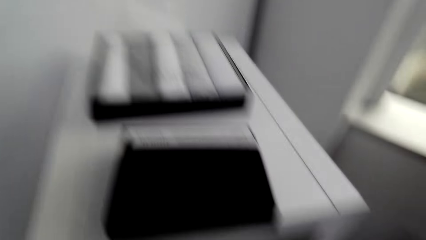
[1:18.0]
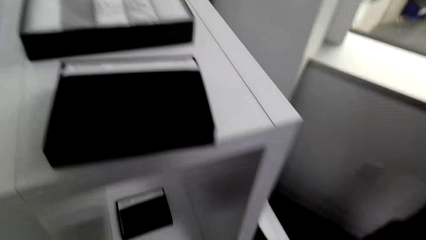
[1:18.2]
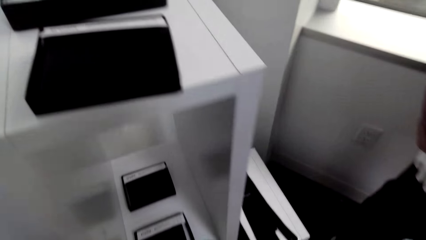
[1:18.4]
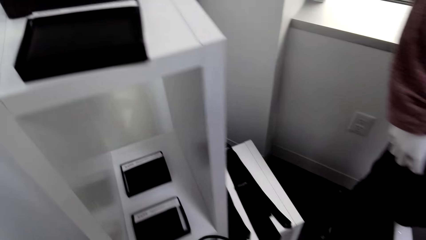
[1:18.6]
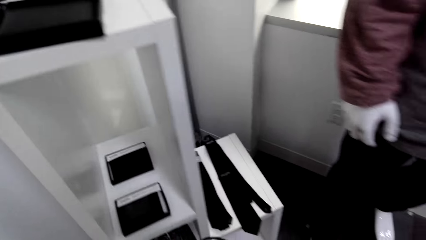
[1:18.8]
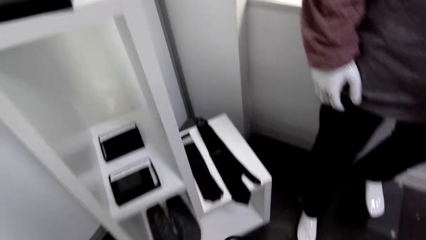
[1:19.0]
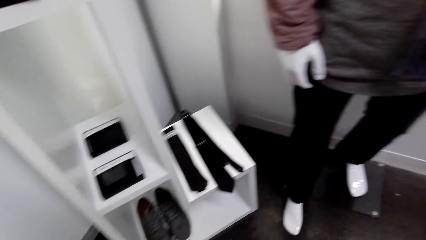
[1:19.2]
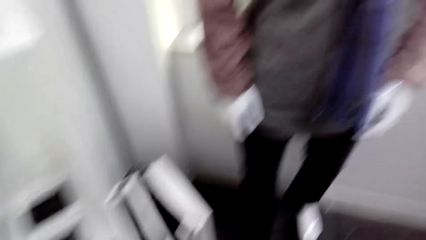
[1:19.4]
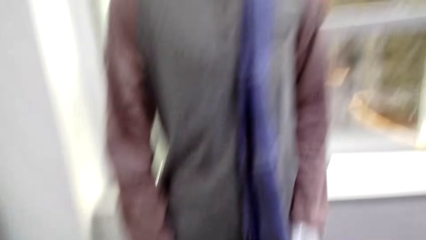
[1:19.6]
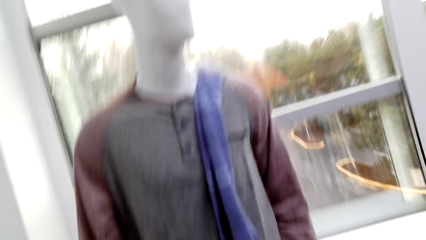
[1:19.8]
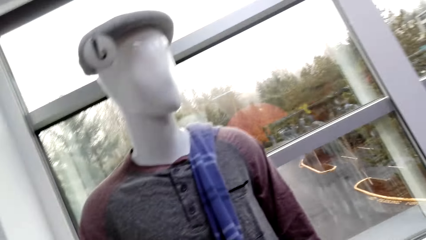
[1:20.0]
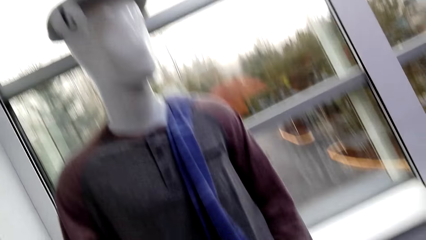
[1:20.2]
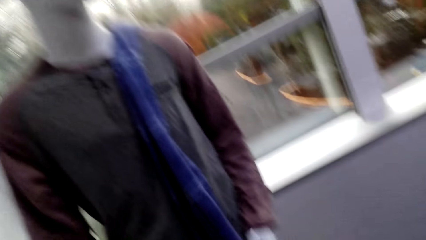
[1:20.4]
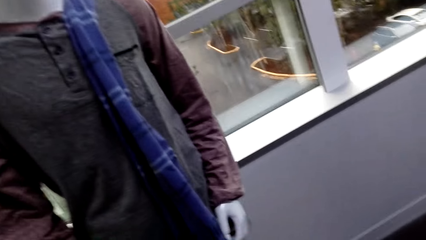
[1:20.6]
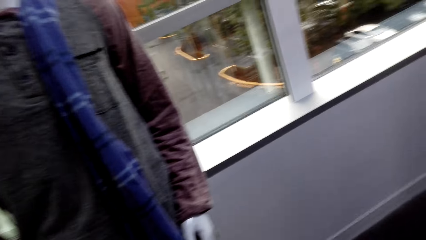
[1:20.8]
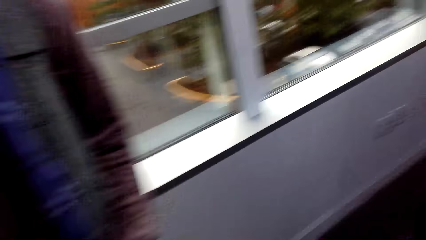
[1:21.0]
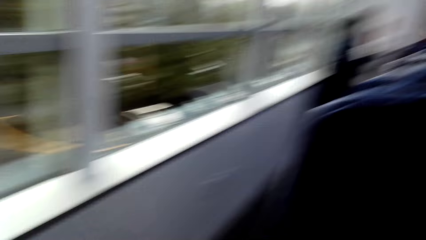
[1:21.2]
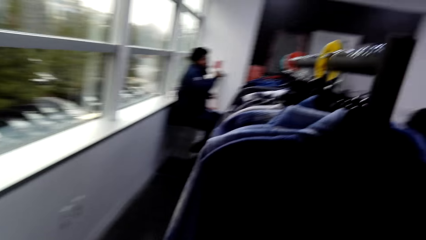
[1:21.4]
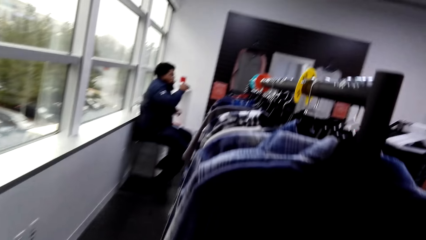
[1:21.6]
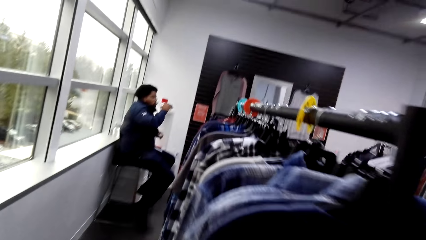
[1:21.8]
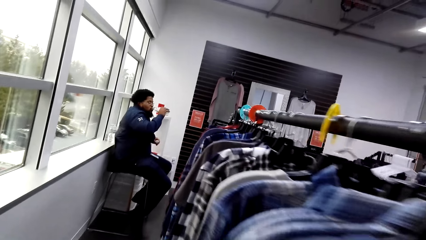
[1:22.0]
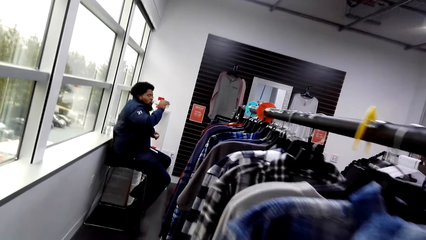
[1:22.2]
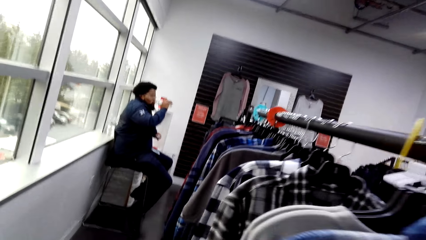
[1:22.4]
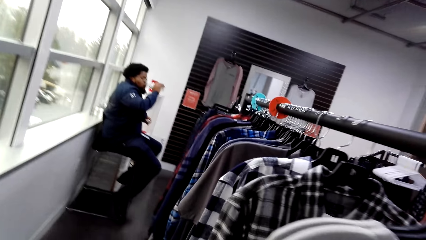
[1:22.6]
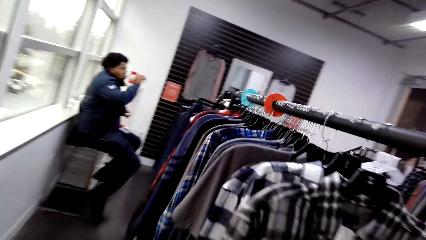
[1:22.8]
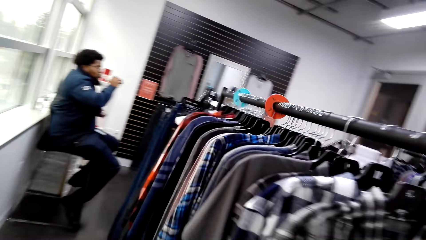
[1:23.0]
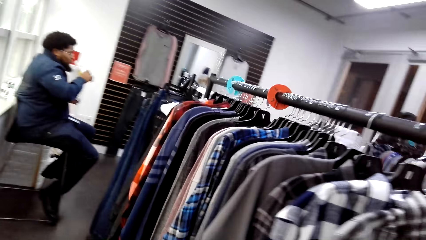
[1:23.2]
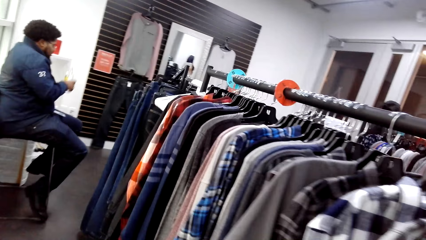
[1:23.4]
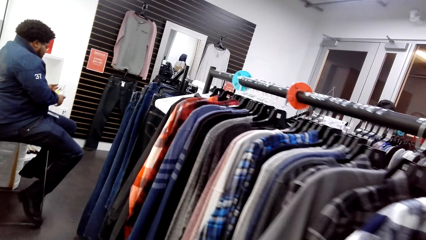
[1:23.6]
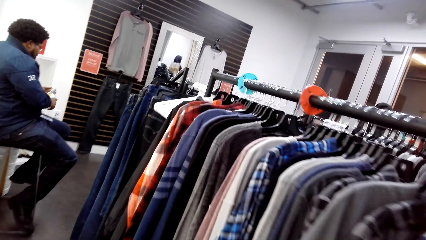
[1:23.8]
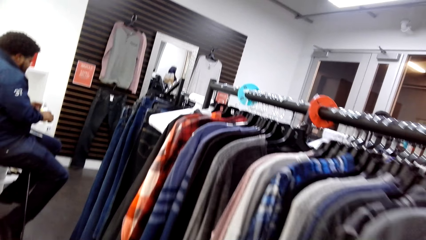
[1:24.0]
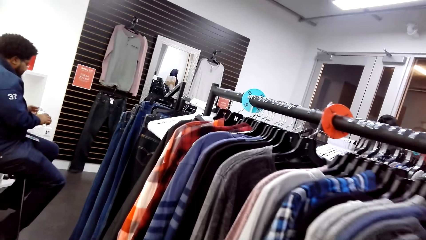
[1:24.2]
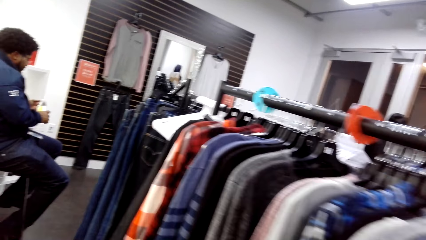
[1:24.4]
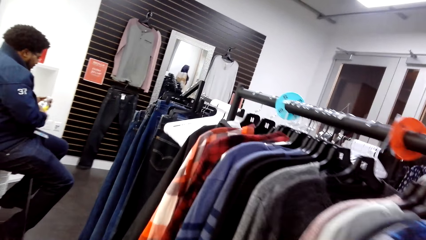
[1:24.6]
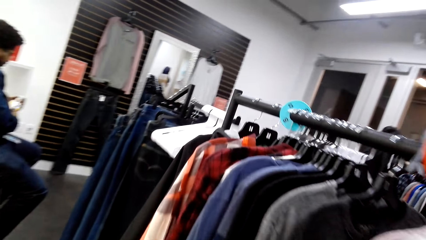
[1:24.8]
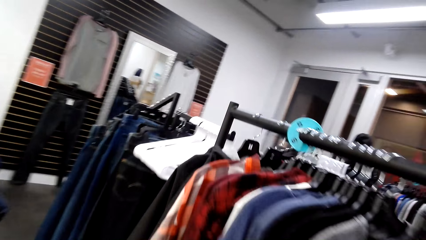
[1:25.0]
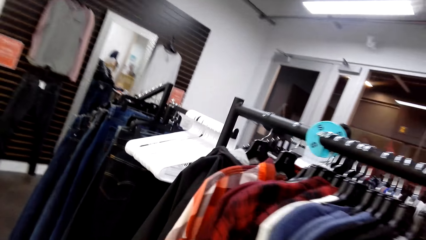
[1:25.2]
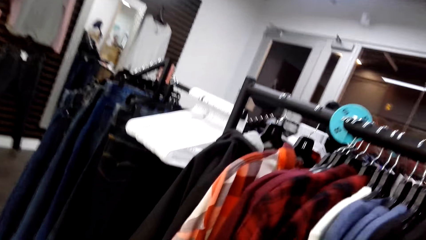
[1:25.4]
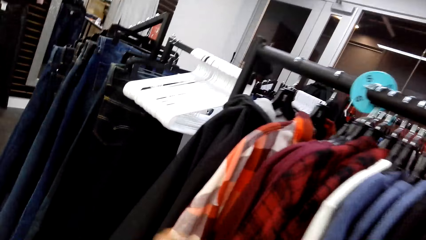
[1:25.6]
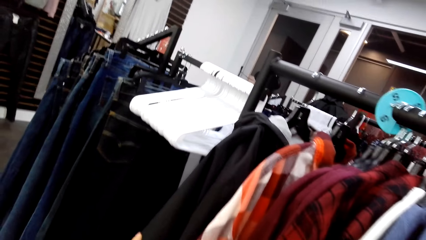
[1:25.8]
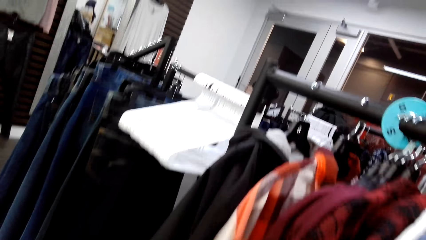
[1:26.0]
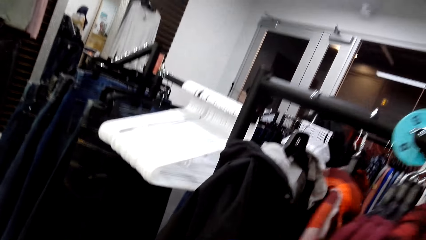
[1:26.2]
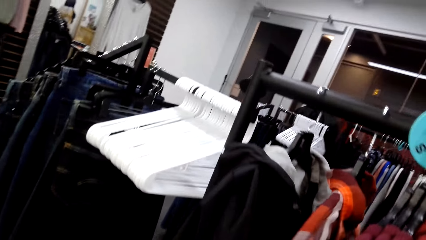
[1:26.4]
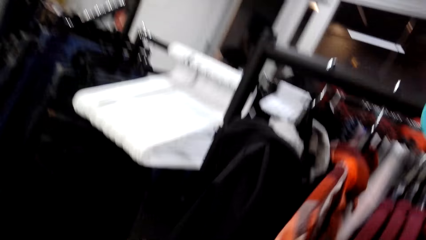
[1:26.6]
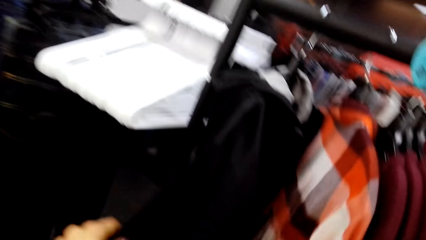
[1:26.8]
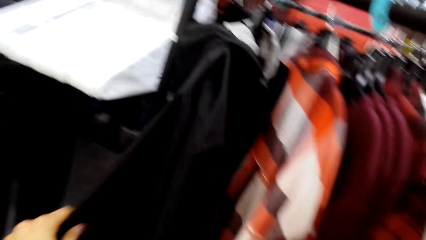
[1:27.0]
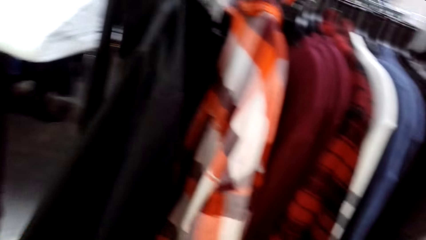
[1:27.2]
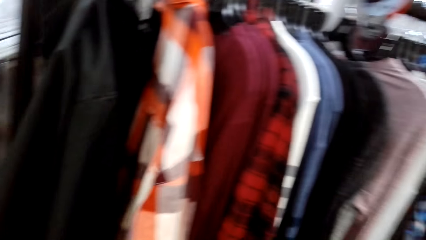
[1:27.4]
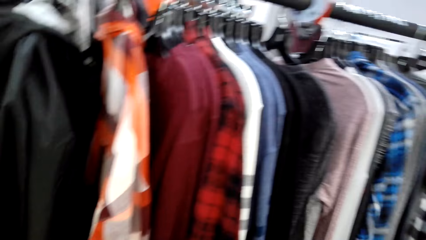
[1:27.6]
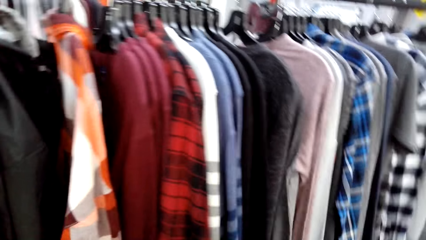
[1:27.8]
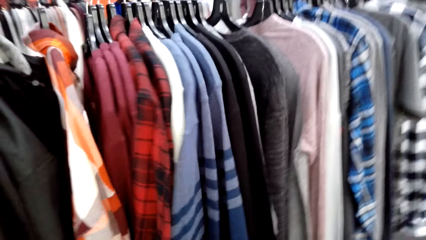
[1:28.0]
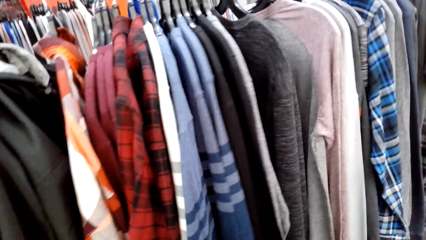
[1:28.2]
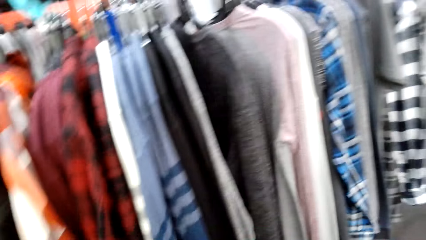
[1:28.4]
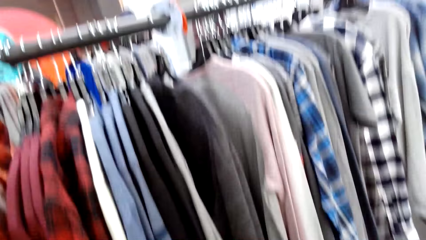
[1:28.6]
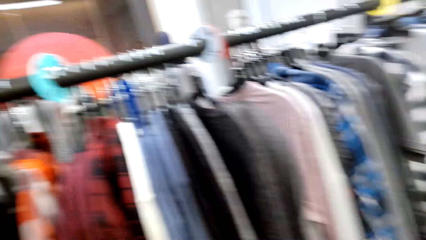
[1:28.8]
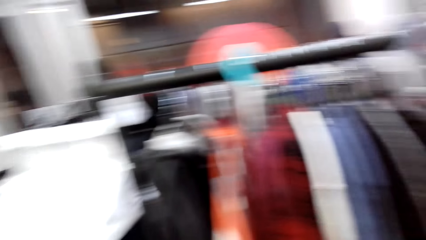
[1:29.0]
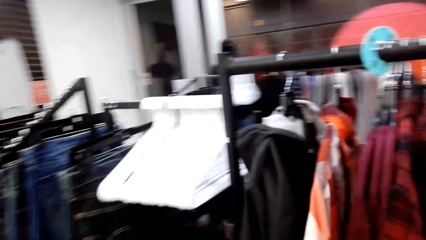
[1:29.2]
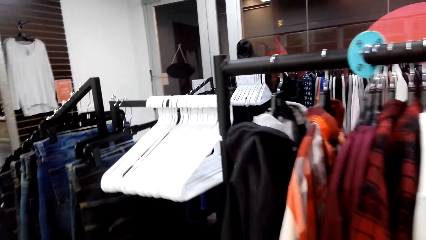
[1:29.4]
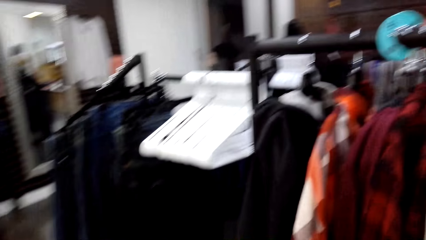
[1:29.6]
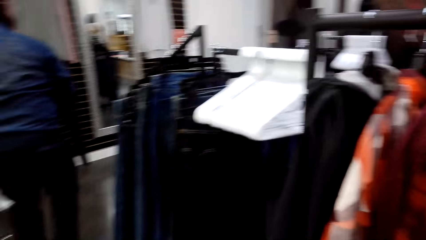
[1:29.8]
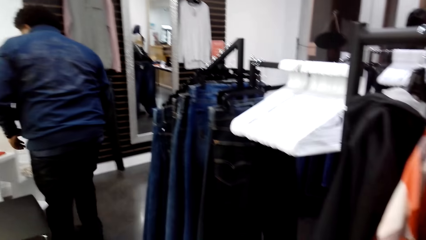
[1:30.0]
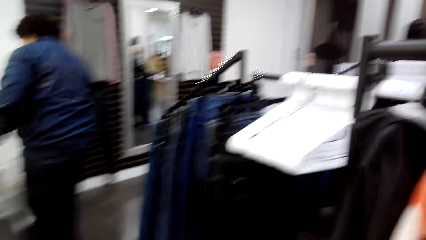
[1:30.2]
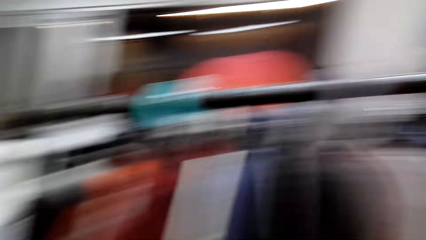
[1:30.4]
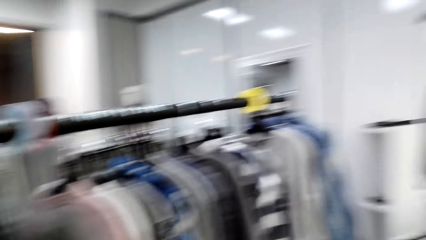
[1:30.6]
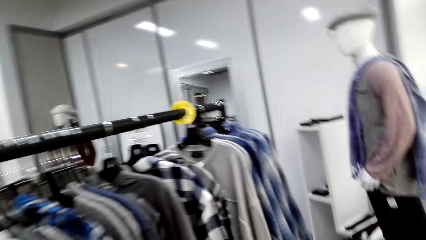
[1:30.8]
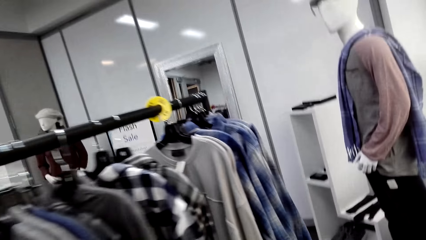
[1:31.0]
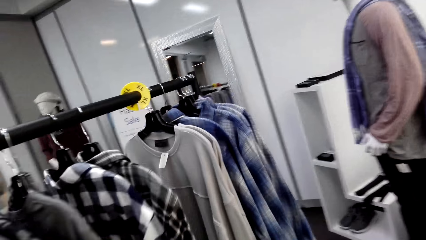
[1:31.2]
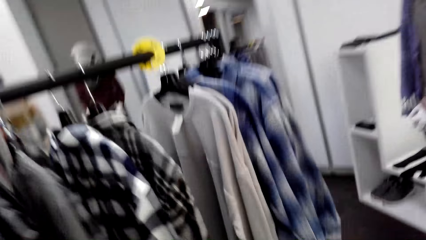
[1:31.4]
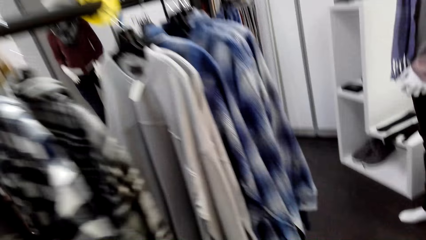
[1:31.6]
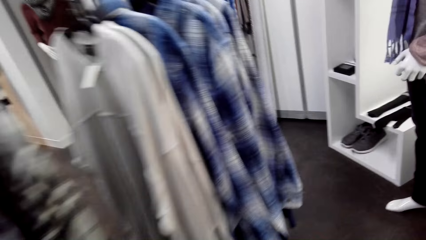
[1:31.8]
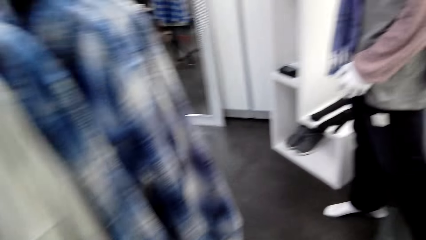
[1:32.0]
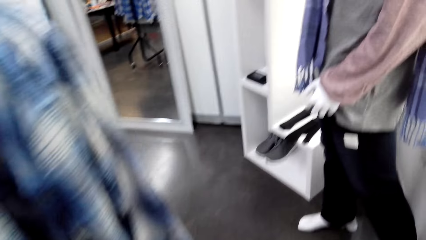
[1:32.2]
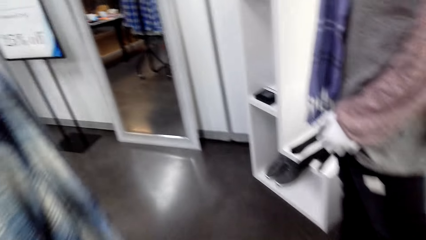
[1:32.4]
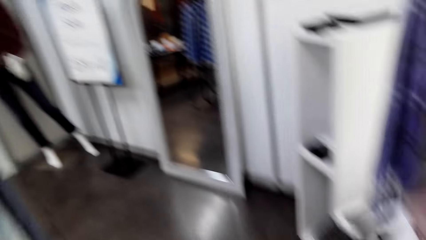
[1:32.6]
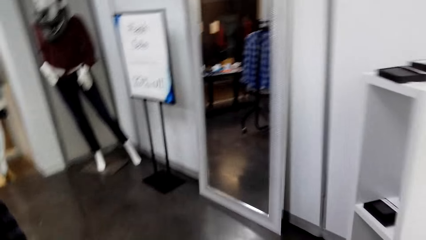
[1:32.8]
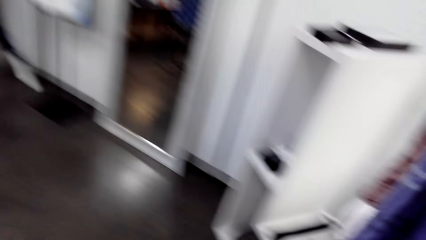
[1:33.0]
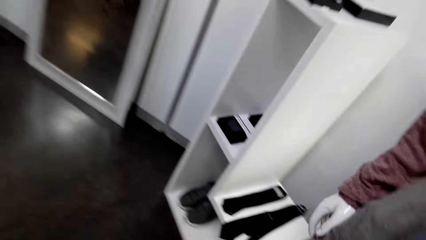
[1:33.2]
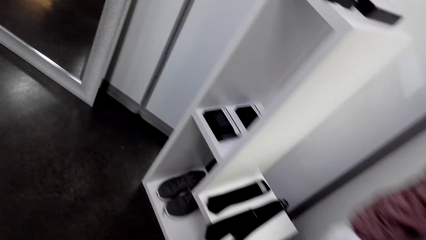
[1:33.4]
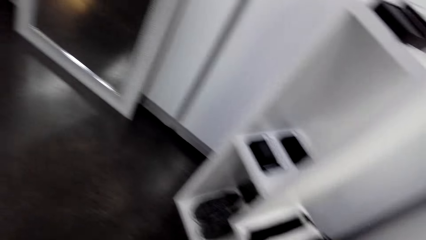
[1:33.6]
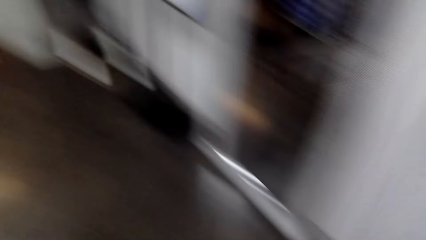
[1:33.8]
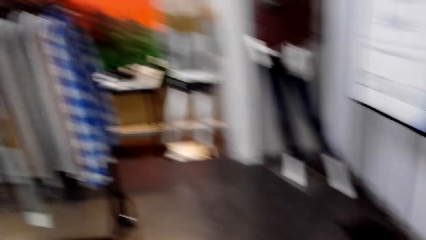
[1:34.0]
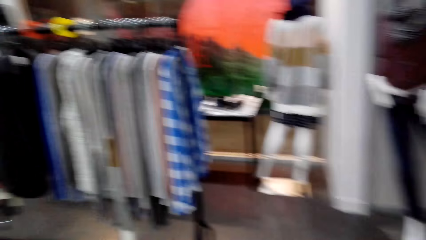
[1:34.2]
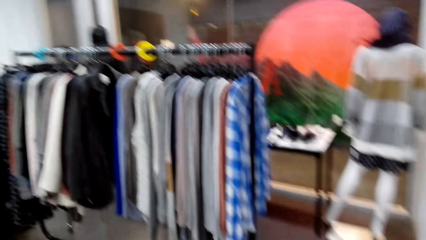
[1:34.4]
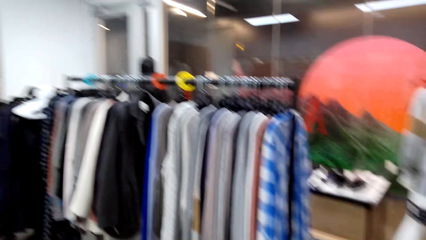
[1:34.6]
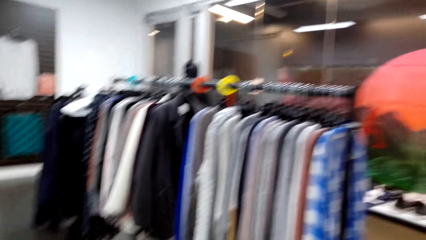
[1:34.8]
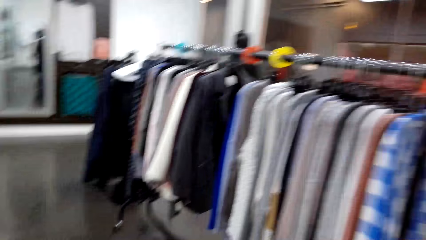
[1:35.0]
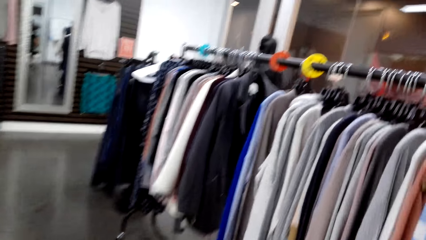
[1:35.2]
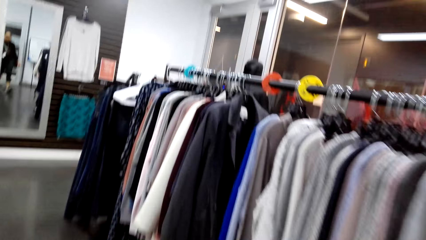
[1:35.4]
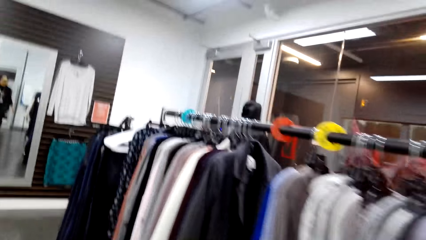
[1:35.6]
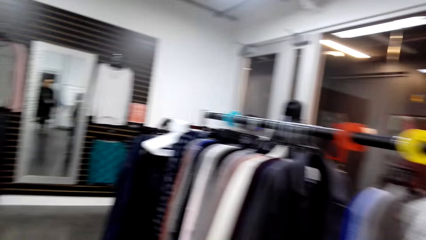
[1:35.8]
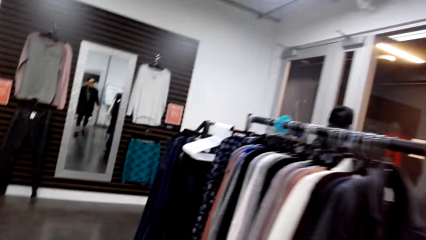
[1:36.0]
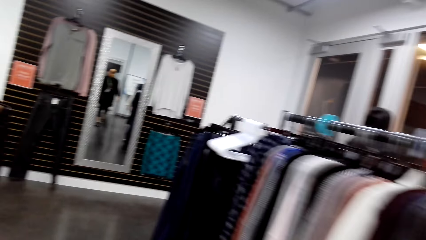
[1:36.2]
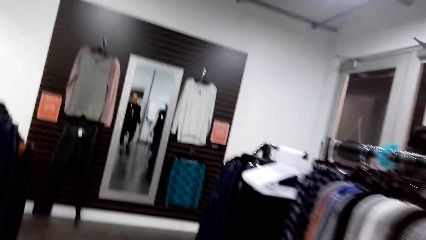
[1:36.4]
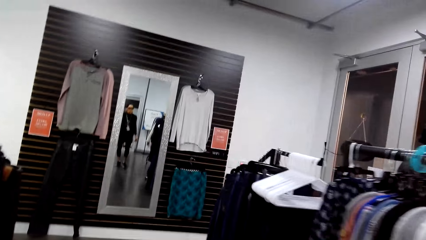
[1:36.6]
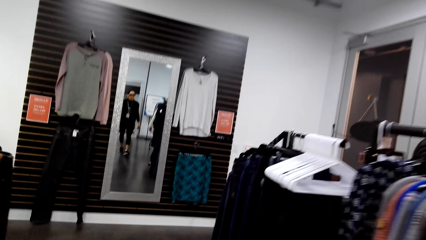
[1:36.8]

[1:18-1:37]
A man drinks a soda. The man corks the bottle of the soda. The camera wearer peruses the clothes on the clothes rack. The man moves in the supermarket. The camera wearer walks in the supermarket.
